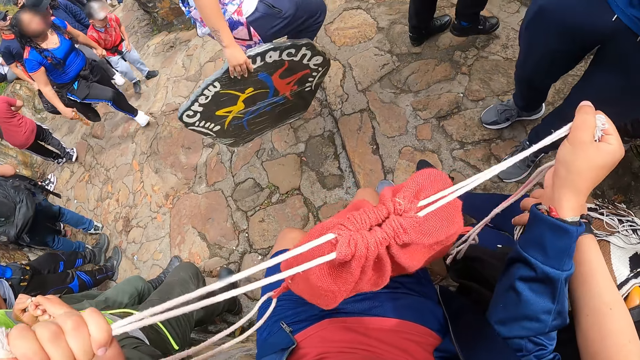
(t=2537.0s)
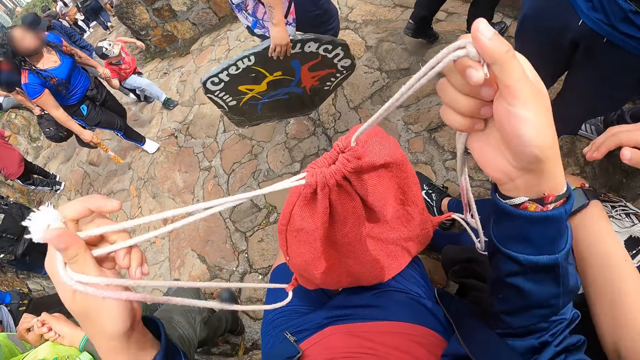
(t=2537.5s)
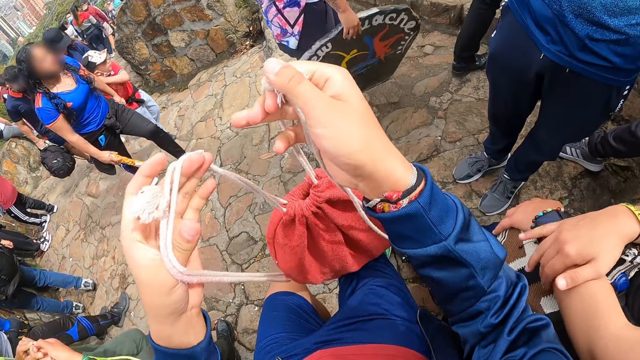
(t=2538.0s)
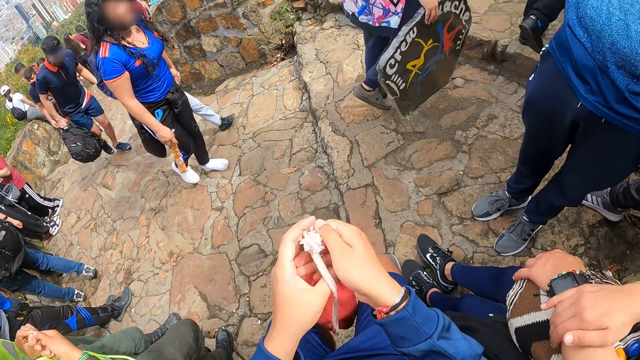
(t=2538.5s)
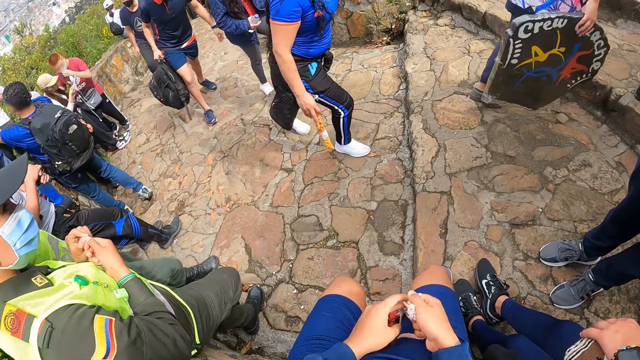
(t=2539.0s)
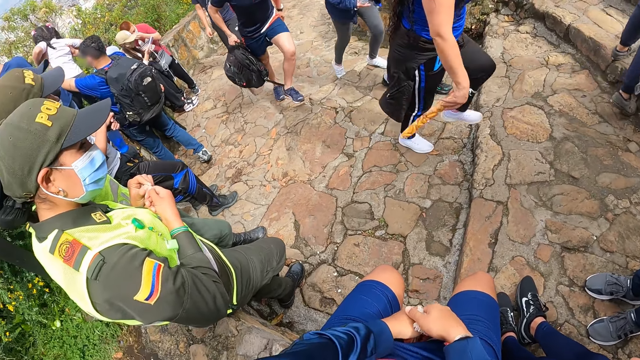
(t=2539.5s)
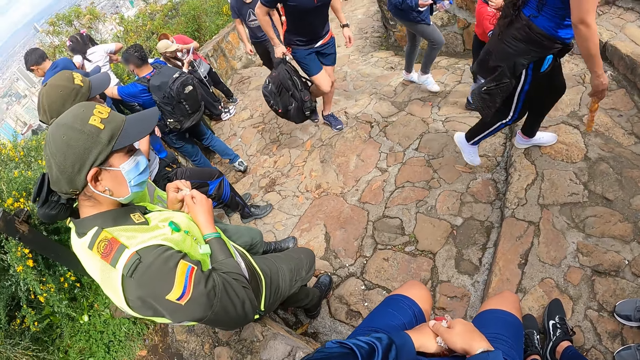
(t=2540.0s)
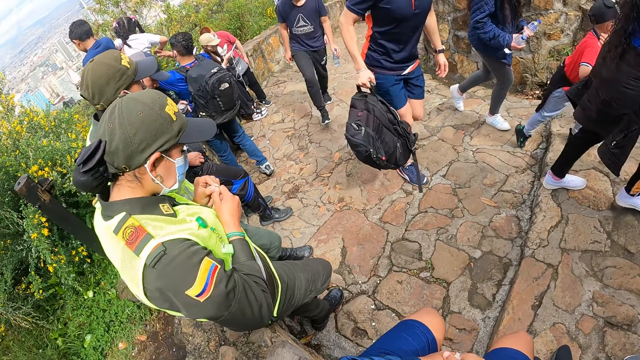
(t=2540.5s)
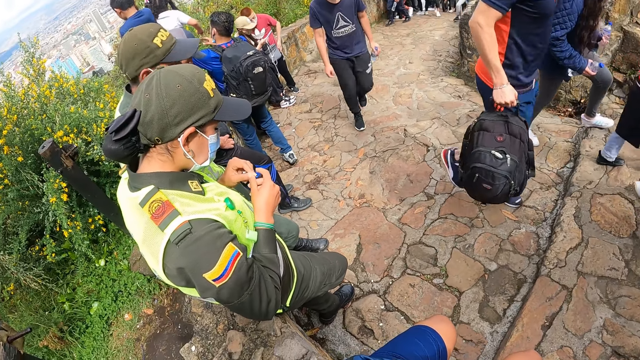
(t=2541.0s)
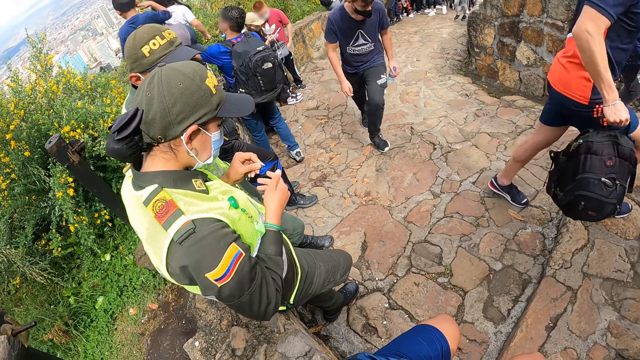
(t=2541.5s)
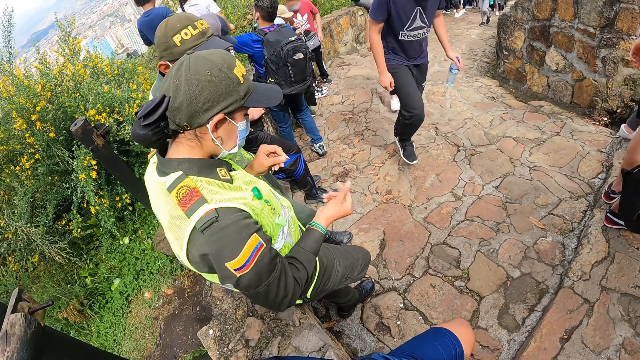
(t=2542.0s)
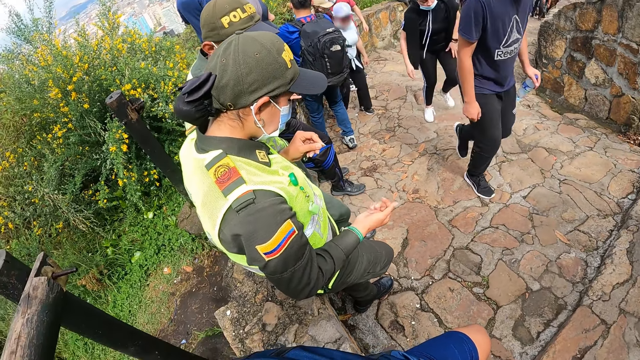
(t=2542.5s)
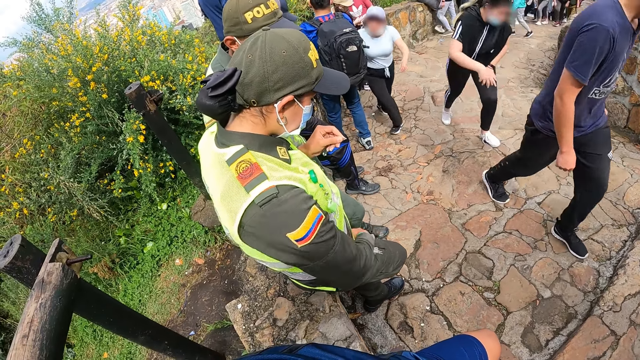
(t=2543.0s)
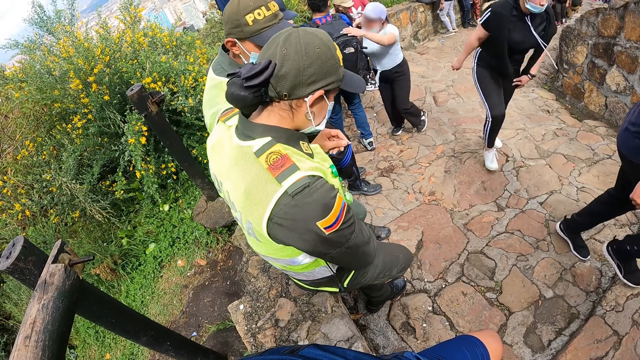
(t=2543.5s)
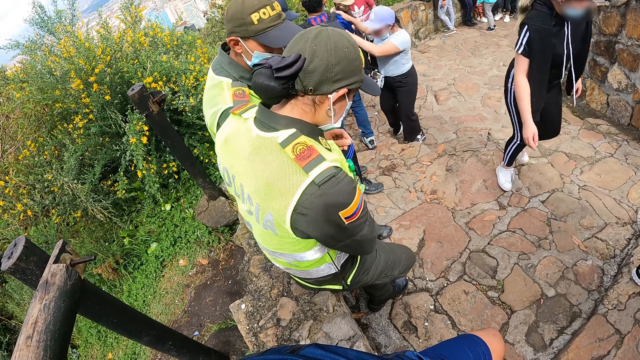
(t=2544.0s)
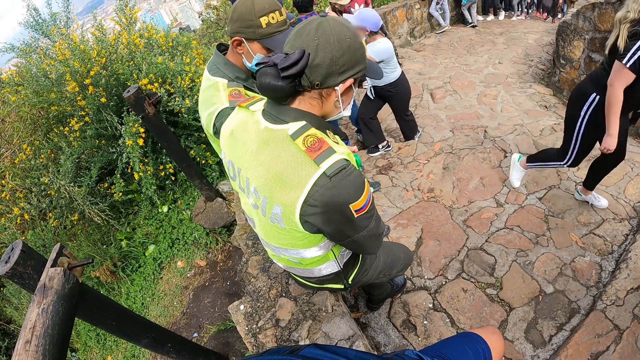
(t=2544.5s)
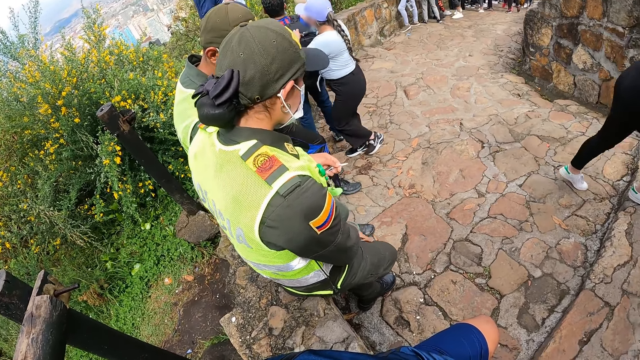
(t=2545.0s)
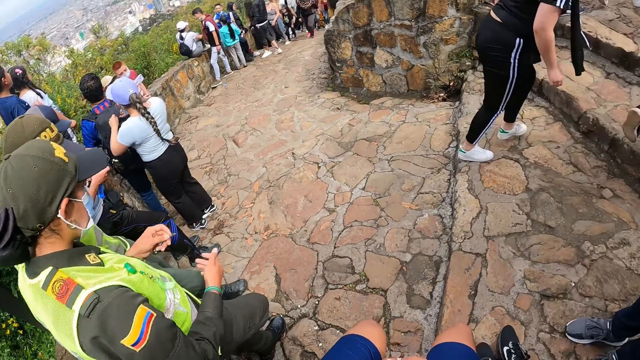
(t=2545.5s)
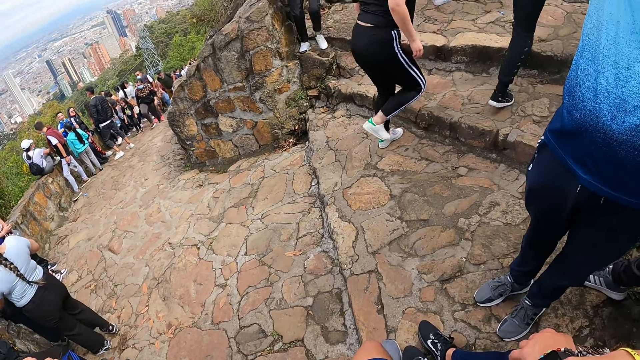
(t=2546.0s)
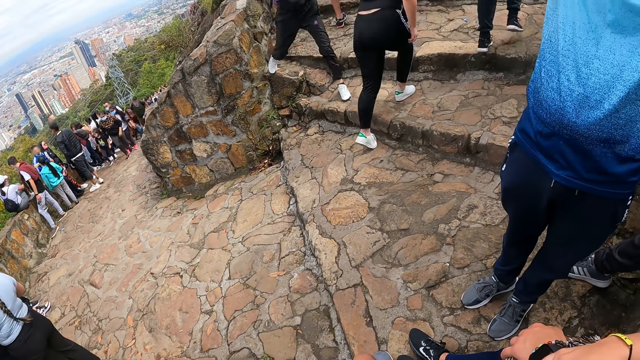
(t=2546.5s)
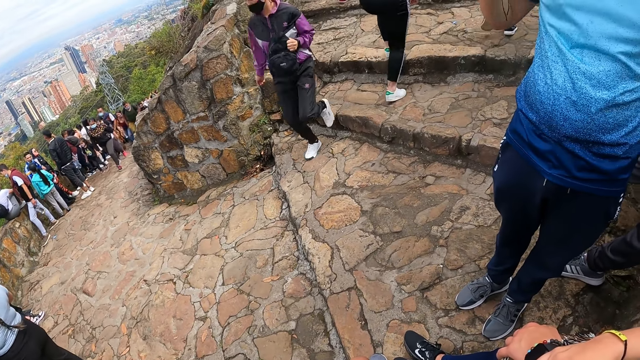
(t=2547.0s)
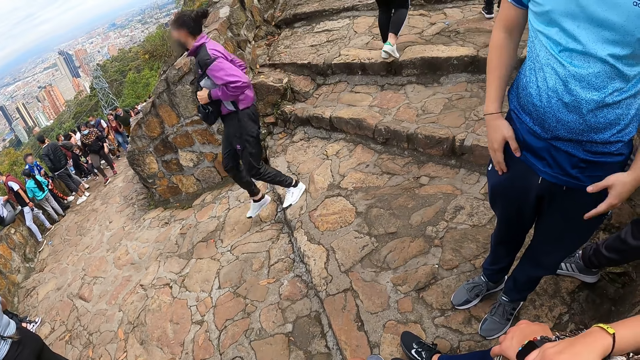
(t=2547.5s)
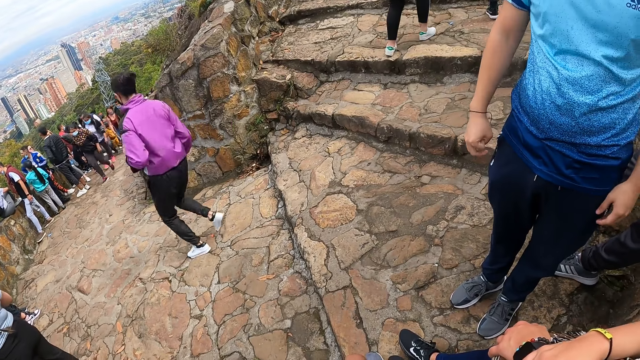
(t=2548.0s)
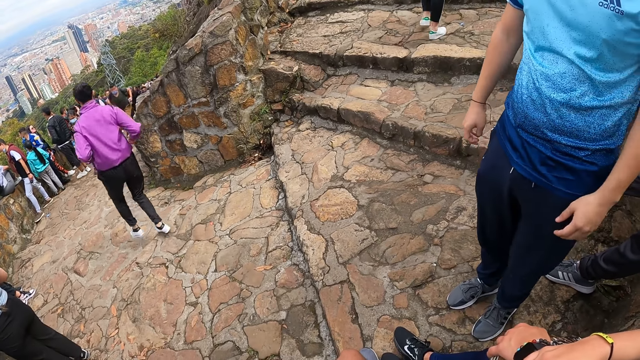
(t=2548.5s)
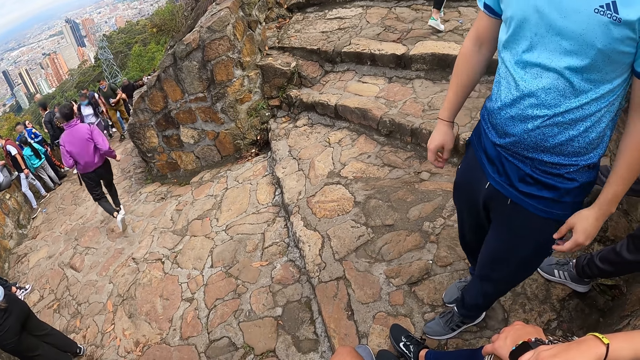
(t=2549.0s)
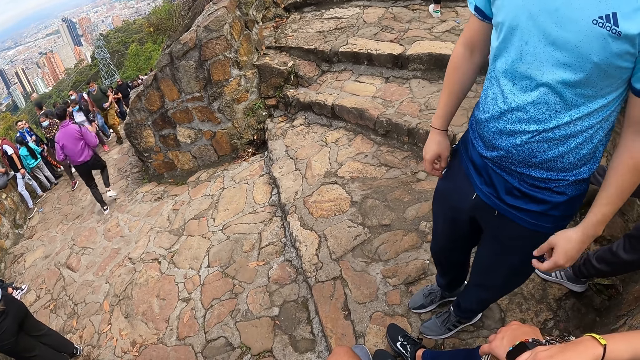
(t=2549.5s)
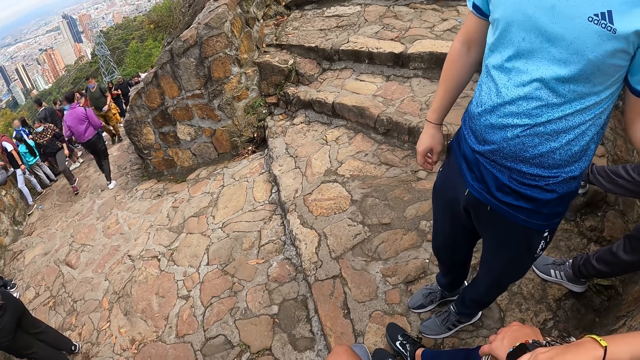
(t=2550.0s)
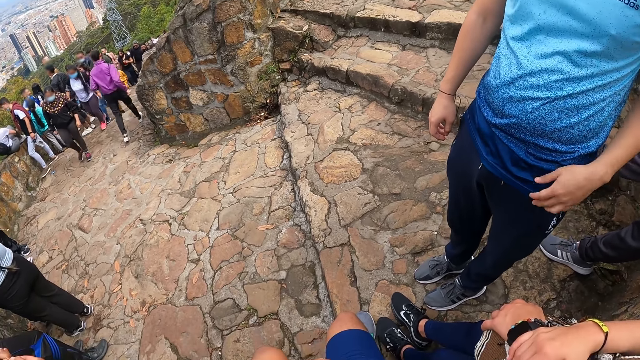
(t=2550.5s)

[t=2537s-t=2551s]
The camera wearer holds the bag. A man wipes his hand. The man wipes his hand on a cloth. Another man lowers his hands.

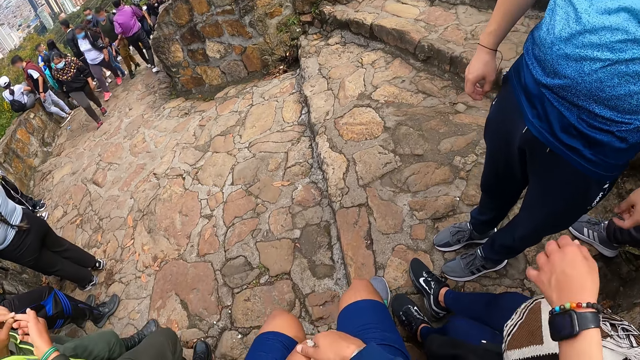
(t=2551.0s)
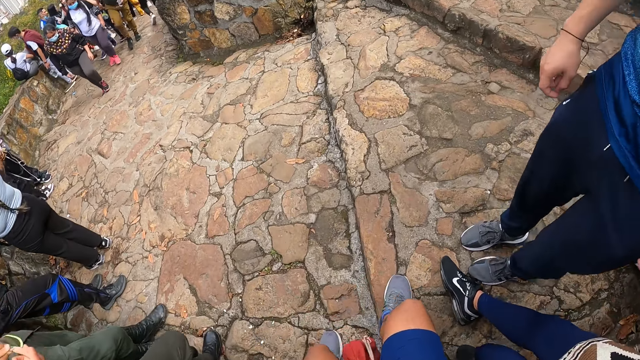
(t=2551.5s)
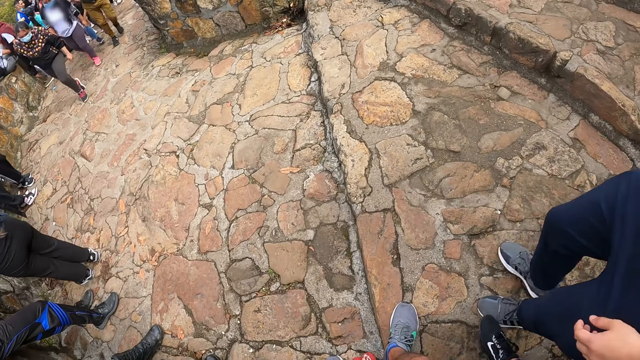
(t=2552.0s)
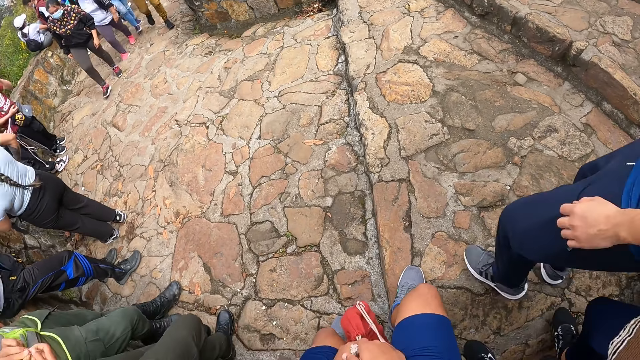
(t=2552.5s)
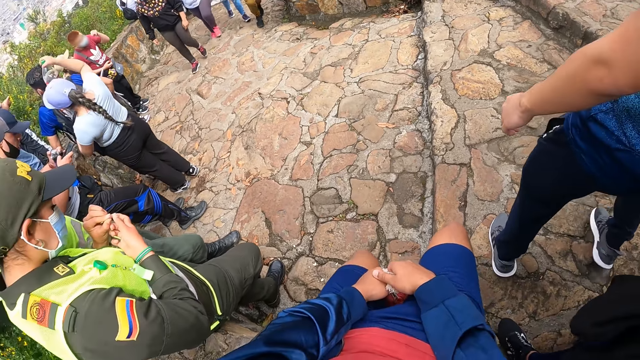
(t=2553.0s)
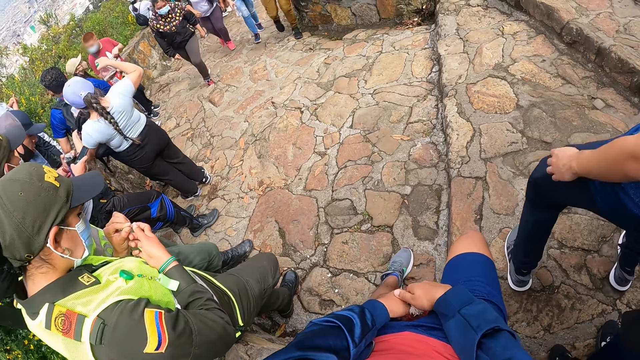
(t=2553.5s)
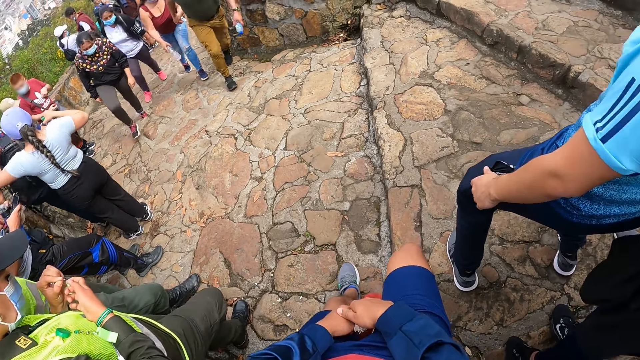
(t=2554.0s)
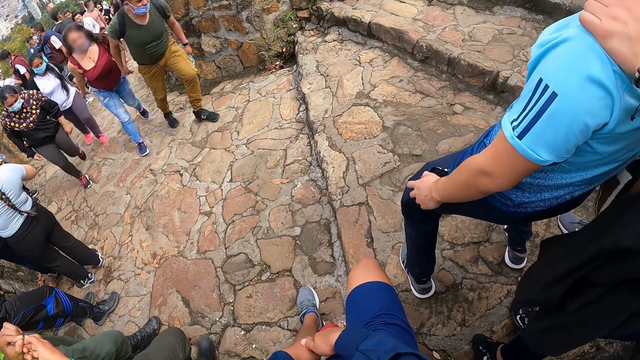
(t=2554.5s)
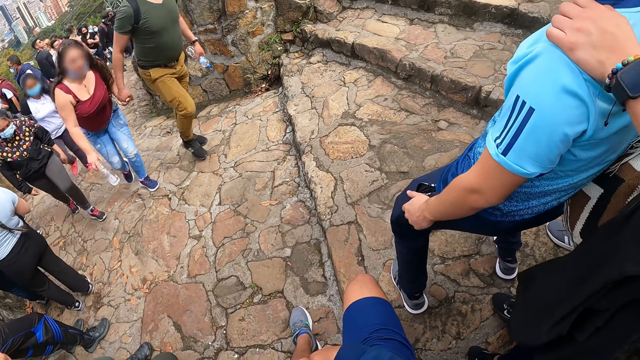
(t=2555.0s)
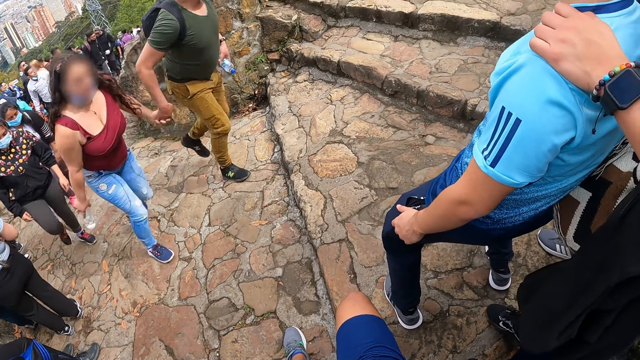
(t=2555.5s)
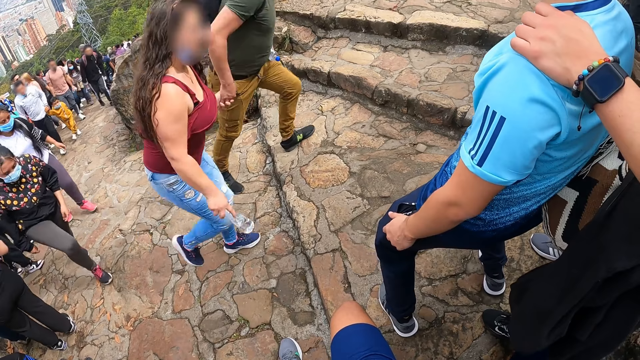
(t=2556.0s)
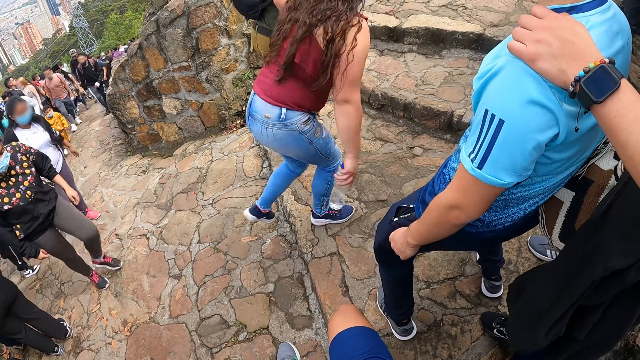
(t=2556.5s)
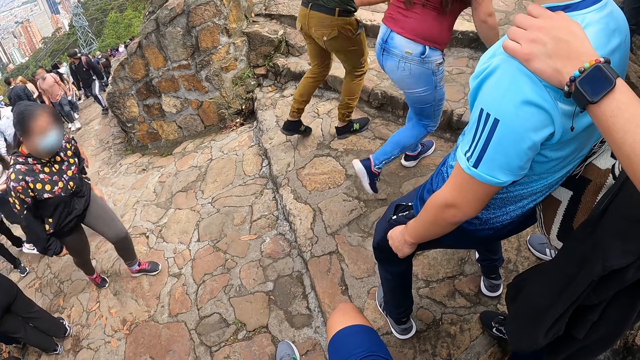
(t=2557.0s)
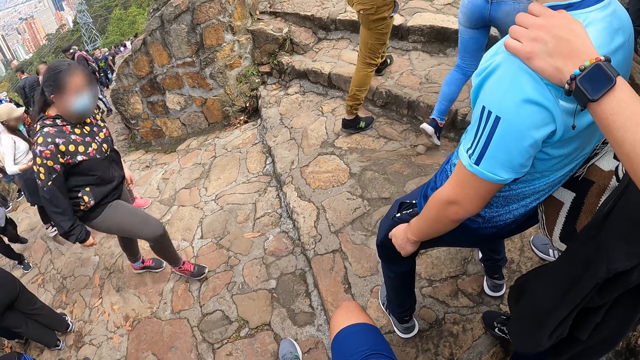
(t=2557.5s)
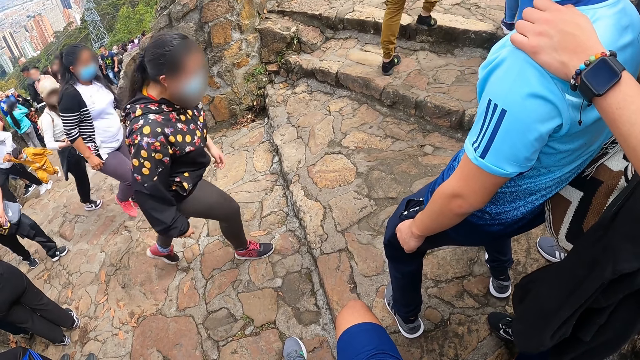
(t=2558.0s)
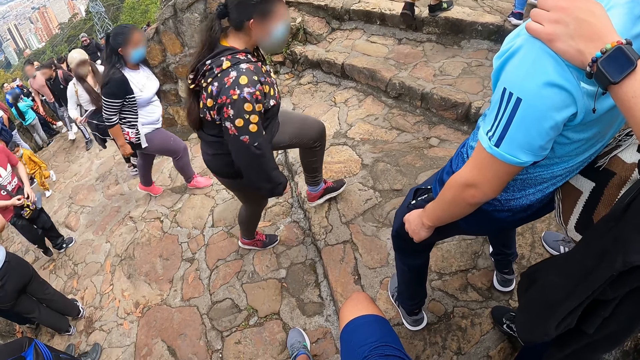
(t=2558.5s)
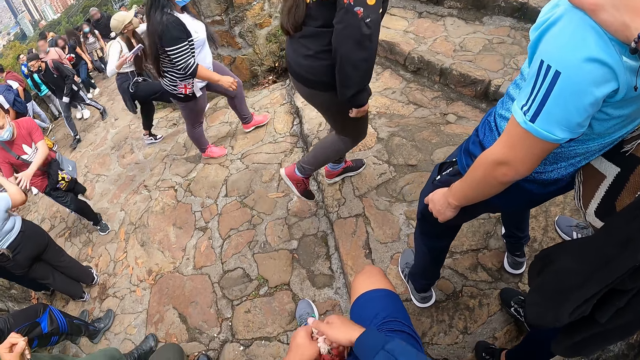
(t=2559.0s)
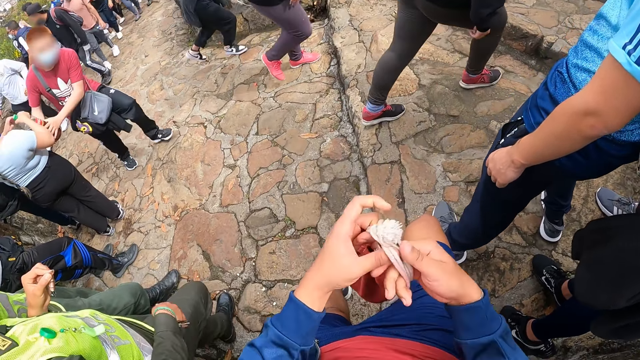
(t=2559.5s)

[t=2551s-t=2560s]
The camera wearer looks around. A man bends his legs.
